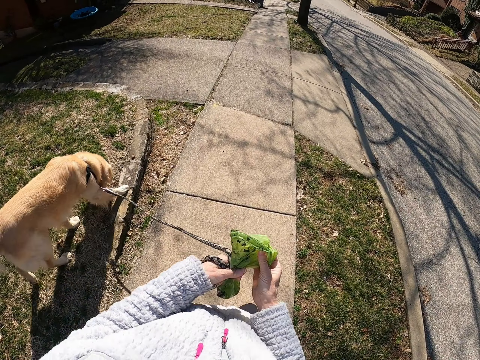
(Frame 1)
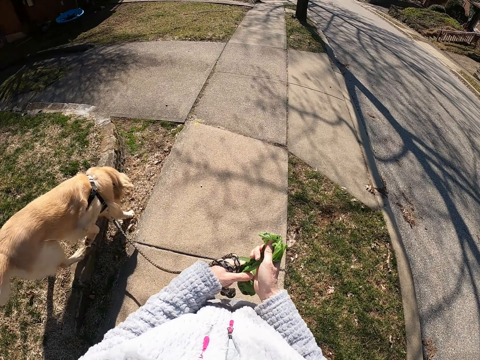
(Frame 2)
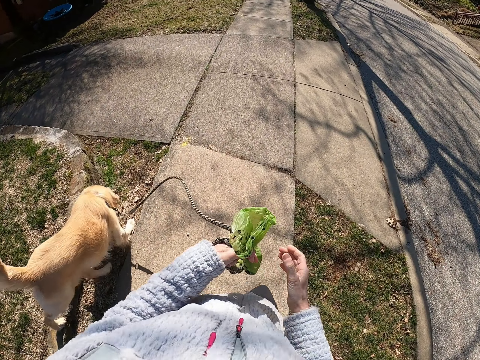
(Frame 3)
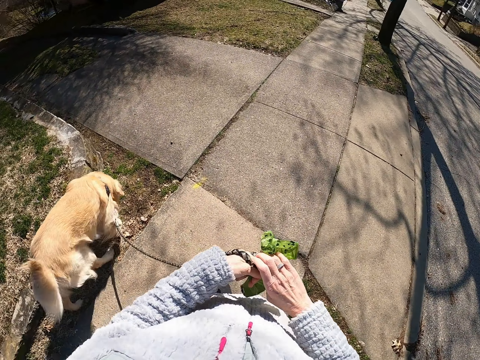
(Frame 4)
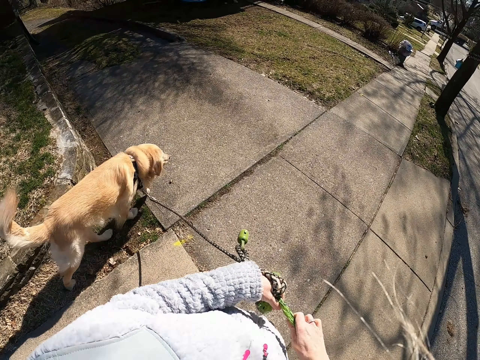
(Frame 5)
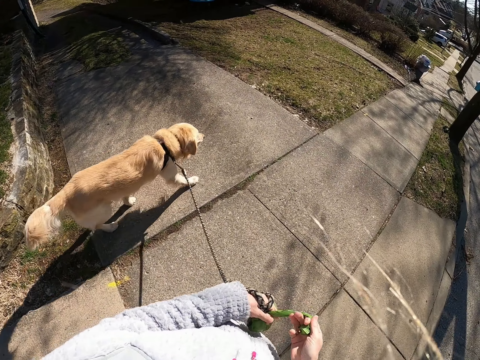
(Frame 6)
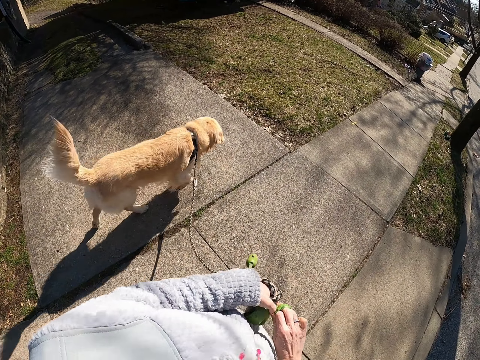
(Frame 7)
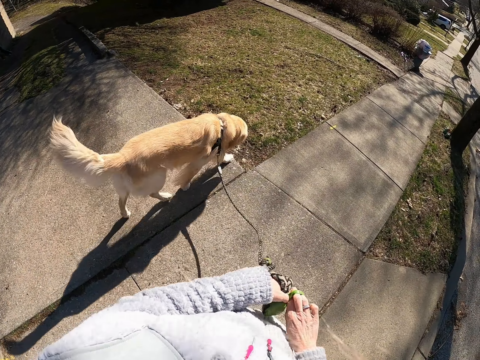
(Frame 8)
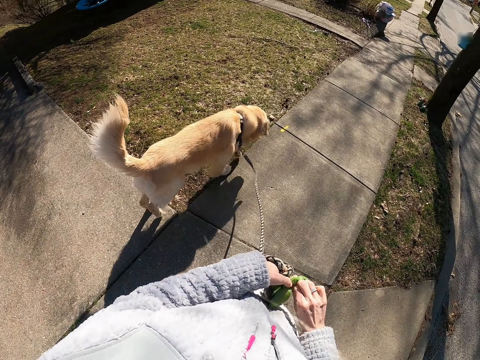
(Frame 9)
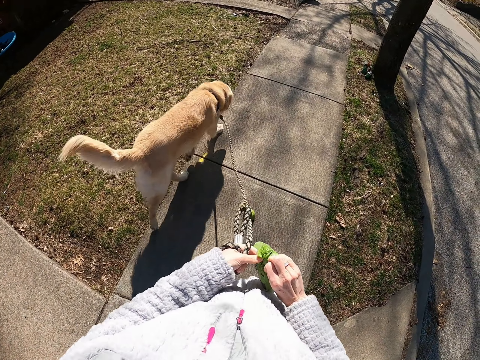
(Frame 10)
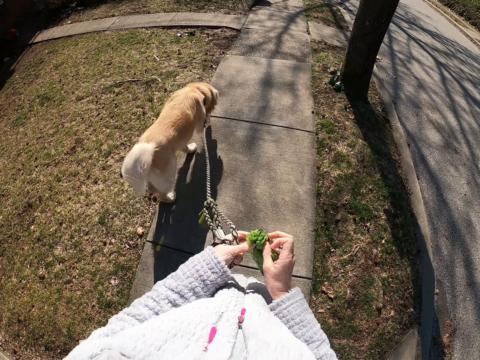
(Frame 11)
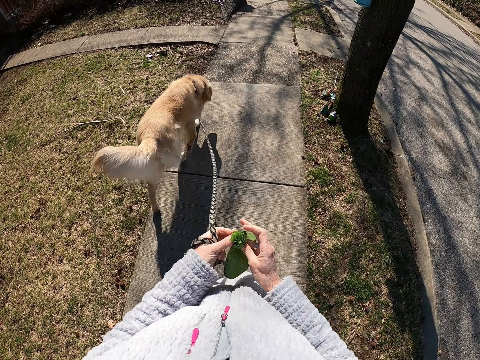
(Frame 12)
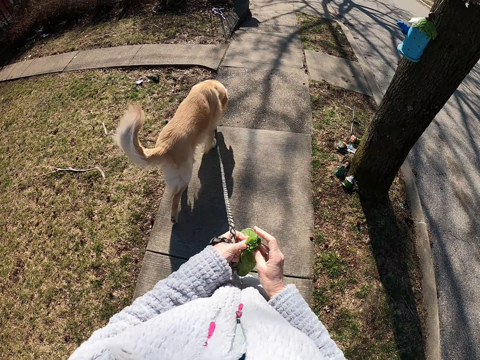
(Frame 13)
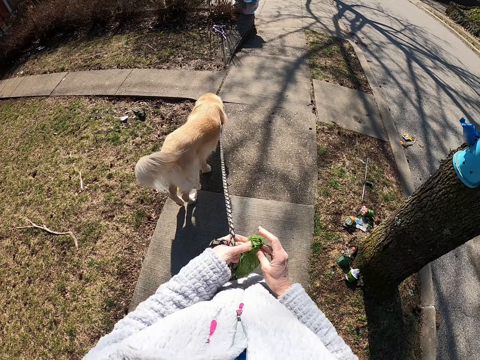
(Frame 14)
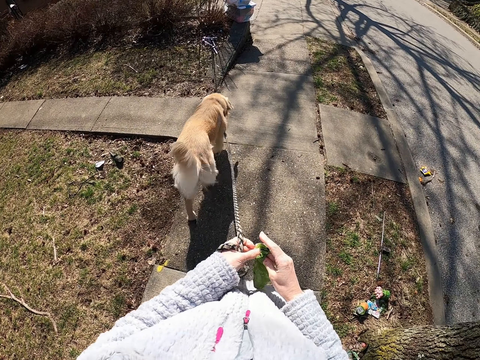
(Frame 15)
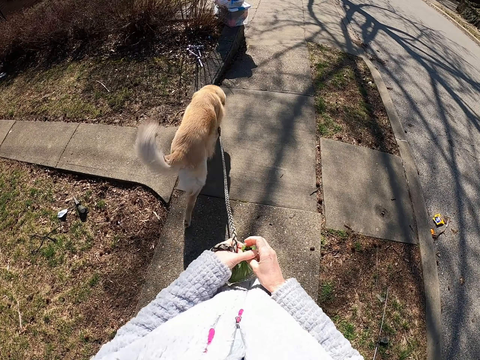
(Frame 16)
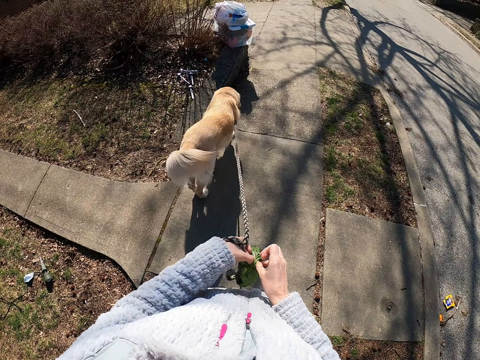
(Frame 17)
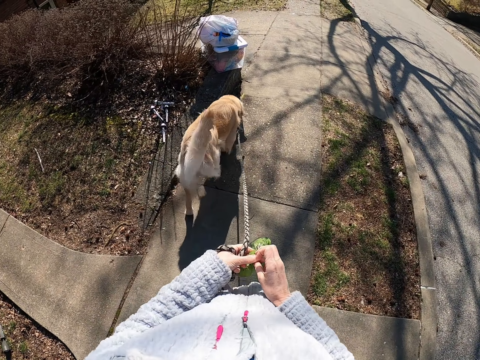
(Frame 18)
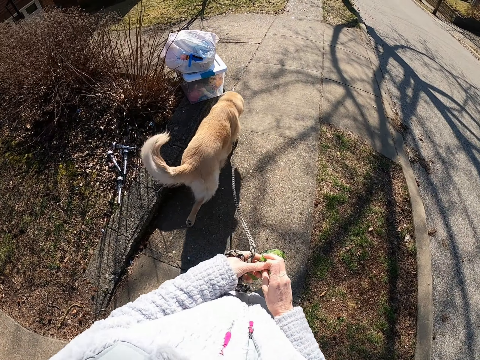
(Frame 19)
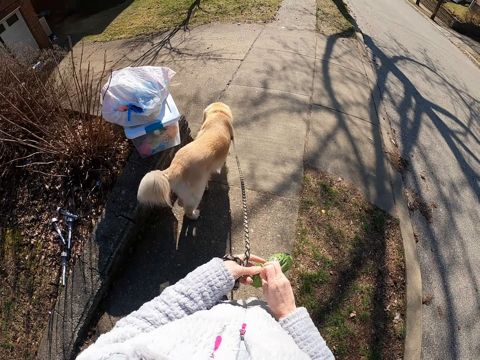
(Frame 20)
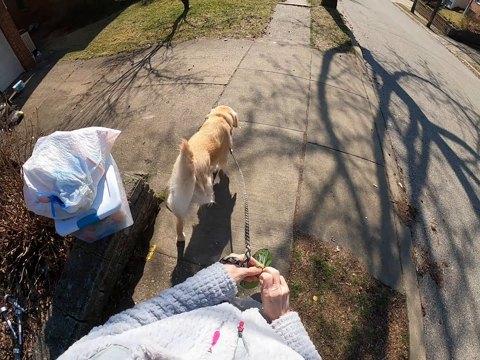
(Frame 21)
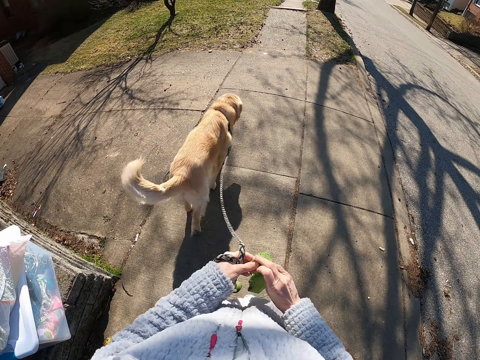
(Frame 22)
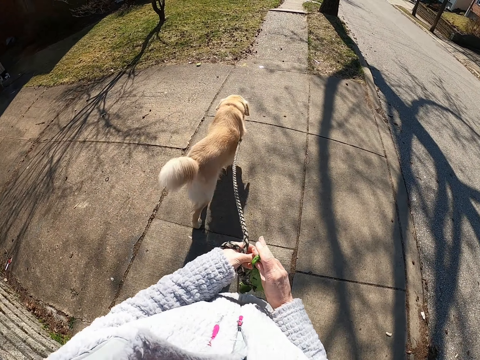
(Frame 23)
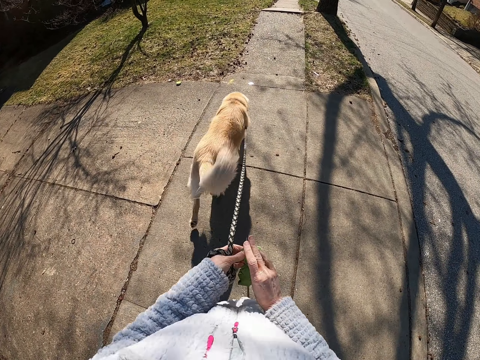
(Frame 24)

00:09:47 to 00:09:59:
The camera wearer walks on the sidewalk and walks the dog. They tie a knot of the polythene bag. They fold the paper with the hand. They walk on the road with the dog.

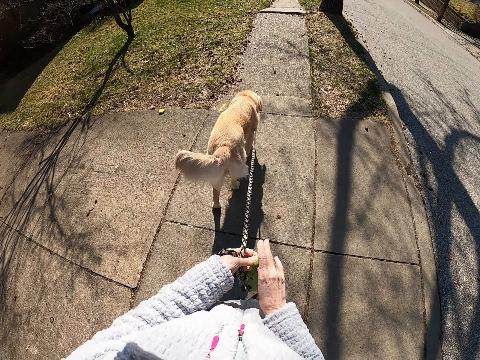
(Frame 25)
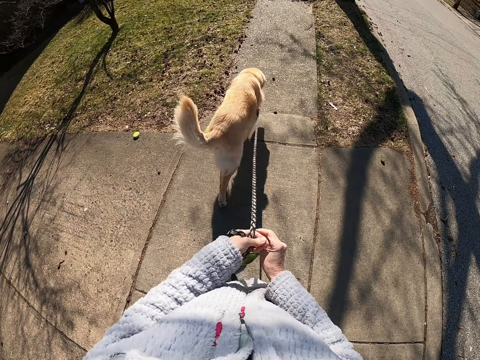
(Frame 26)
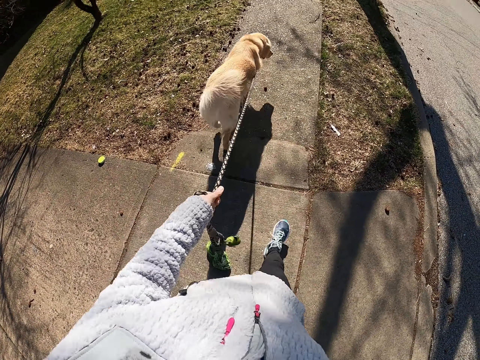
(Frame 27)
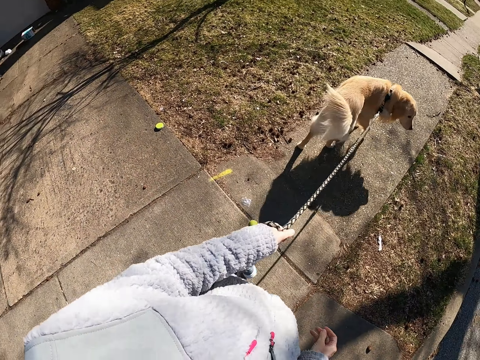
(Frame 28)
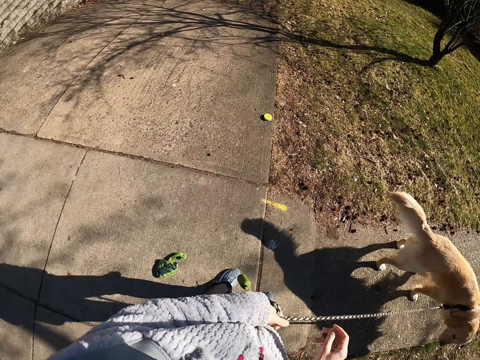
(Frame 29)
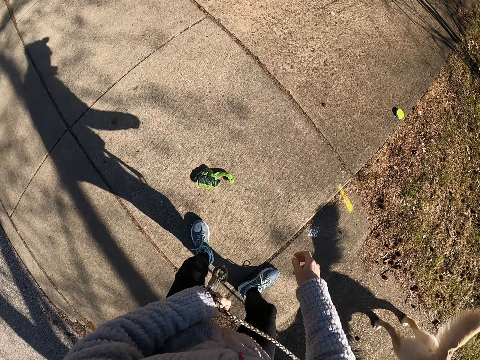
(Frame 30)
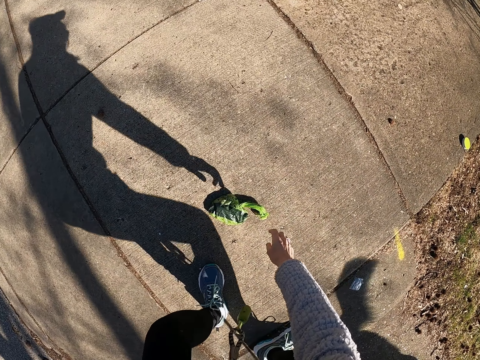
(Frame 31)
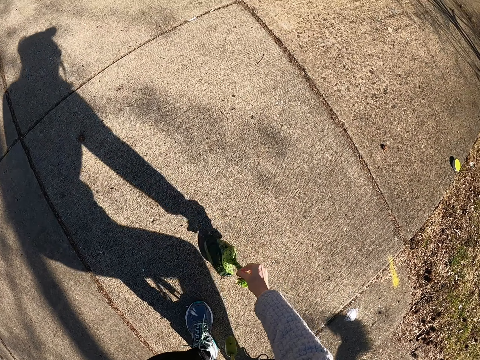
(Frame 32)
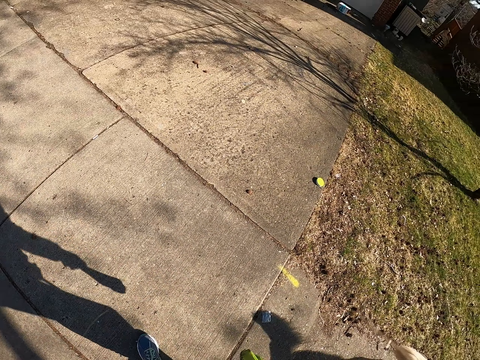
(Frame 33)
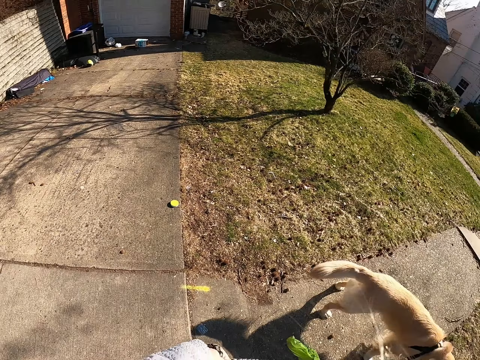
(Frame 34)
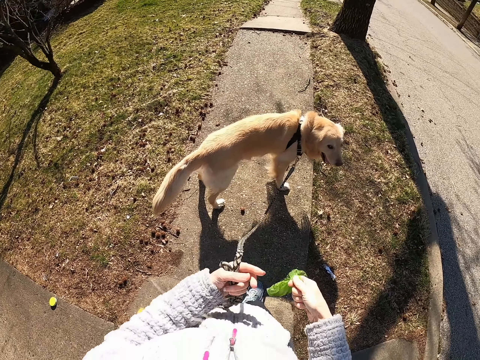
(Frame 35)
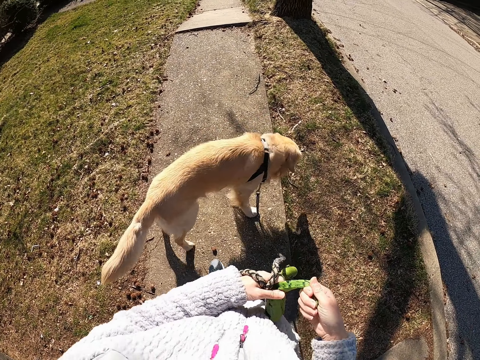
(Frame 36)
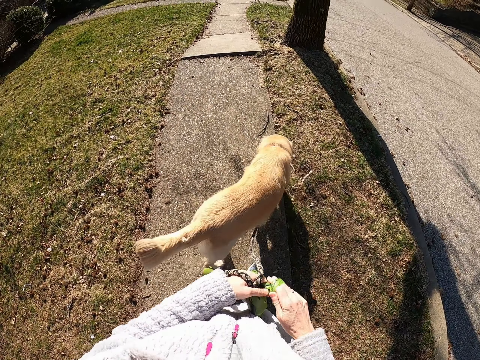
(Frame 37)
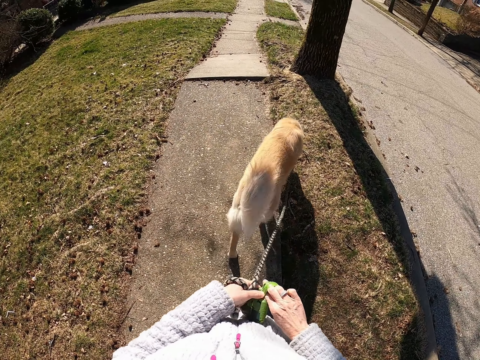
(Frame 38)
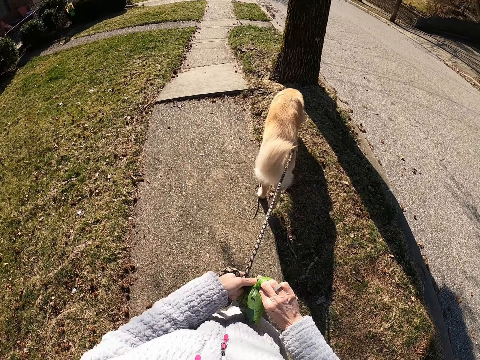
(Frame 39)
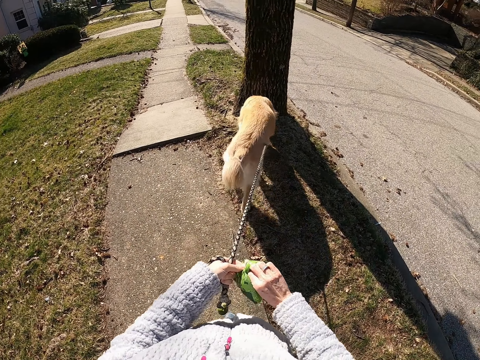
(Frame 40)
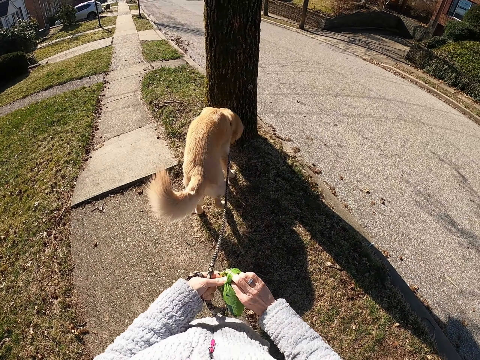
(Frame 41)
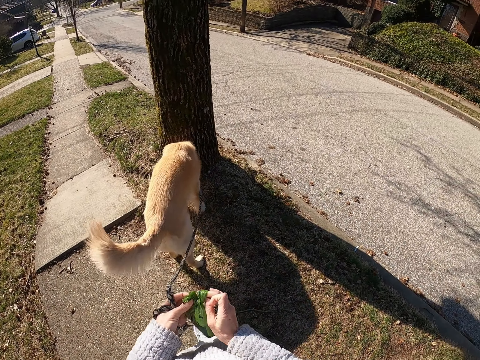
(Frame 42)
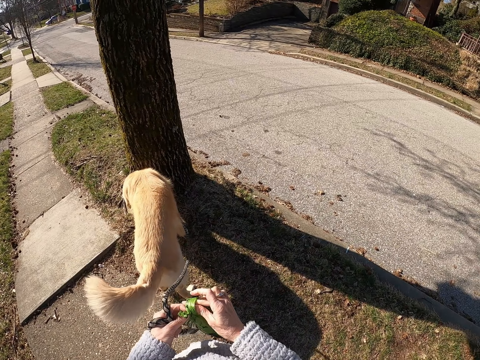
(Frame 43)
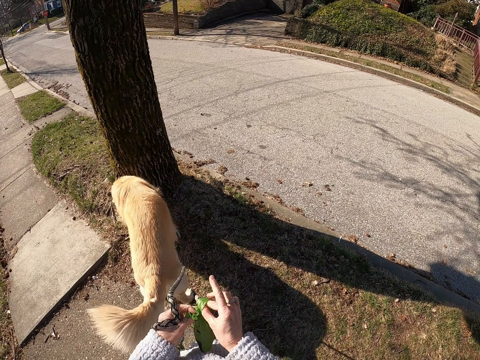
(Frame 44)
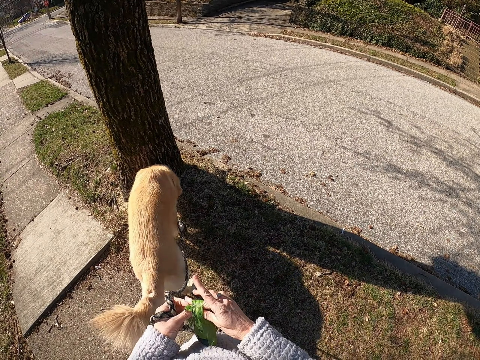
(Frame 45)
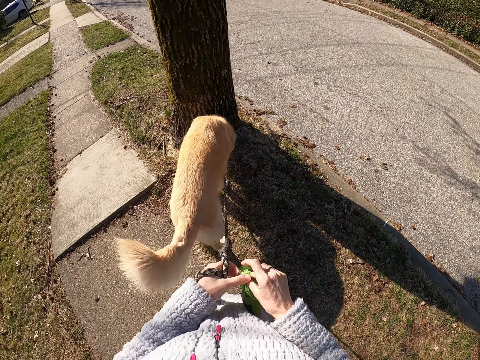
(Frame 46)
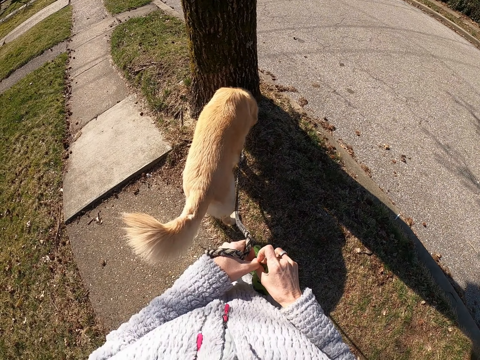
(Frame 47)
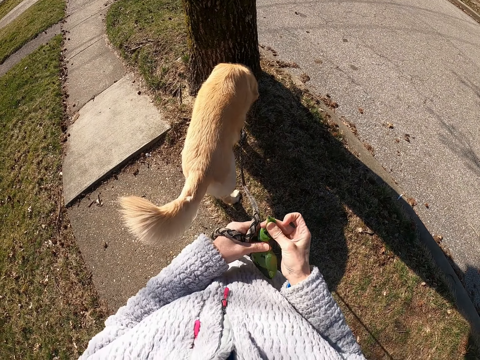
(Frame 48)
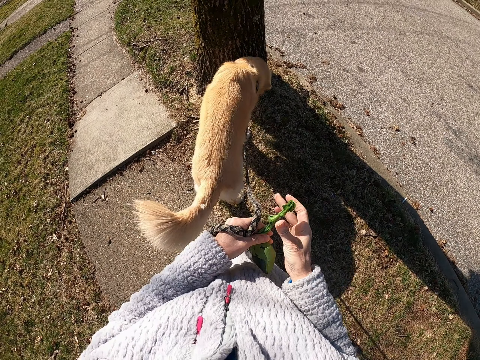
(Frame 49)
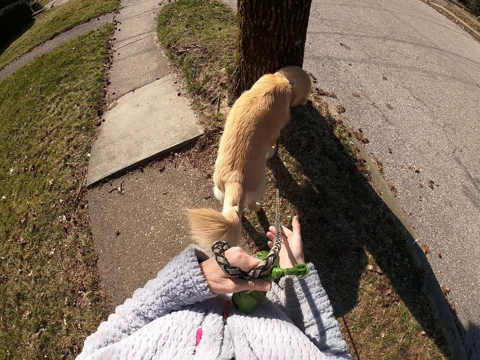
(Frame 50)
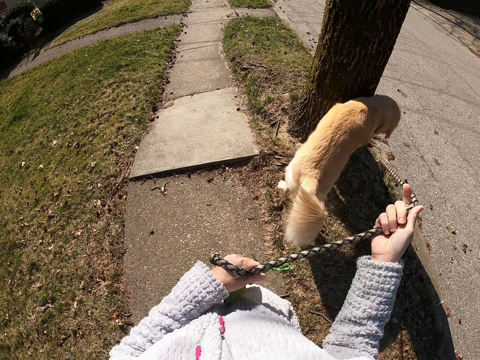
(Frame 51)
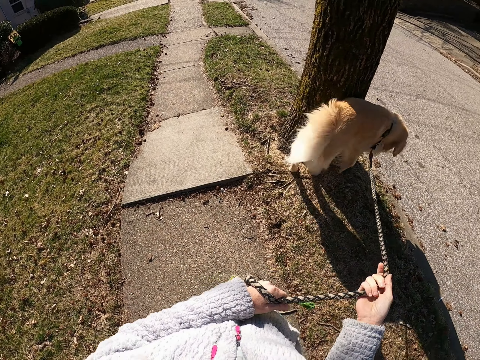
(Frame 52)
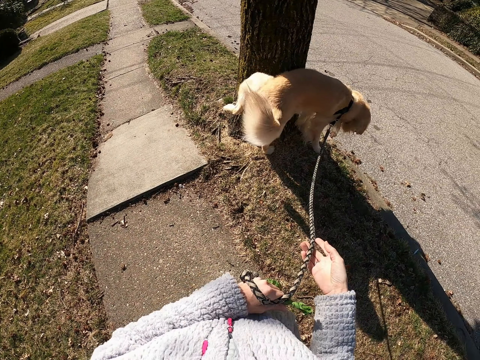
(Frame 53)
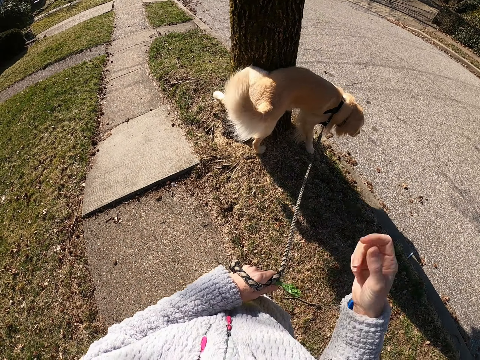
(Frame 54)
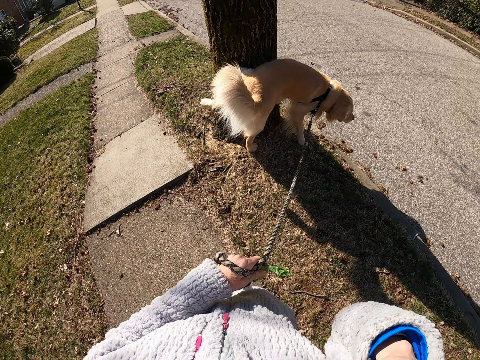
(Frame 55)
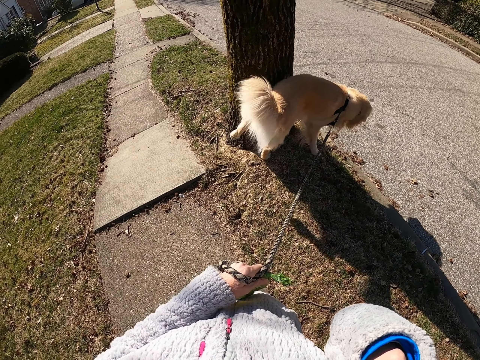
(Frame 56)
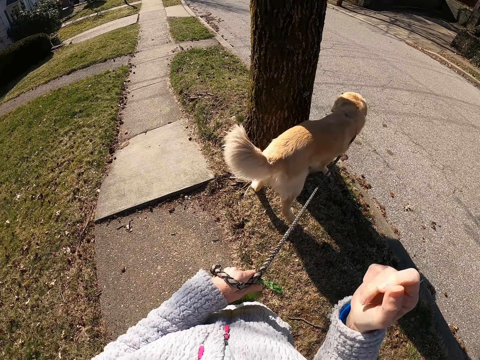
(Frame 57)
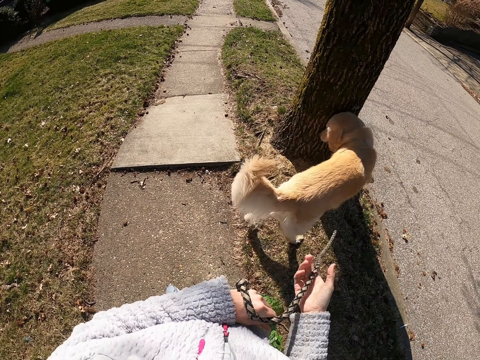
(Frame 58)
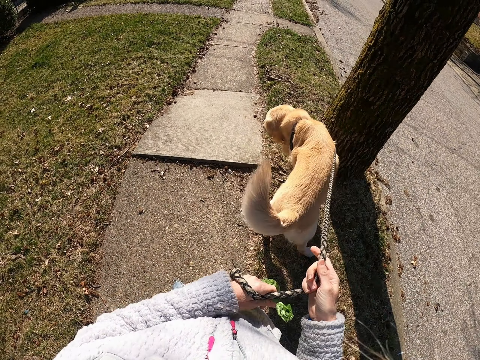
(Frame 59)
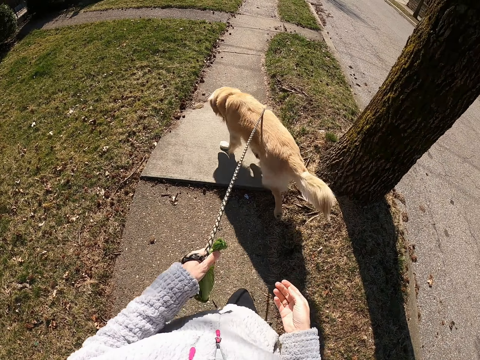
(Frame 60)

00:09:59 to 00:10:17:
The camera wearer stops. They stand on the road with the dog. They pick up the paper or polythene from the ground. They look around. They tie a knot of the polythene bag. They walk on the road with the dog. They unfold the paper with the hand. They stop. They tie a knot of the polythene bag. They hold the leash. They raise the right hand. They align the leash with the hand. They do something with the hand. They lower the hand. They hold the leash.
